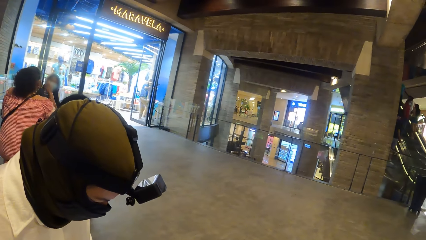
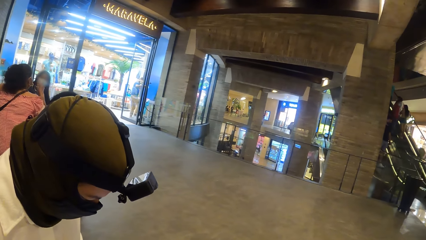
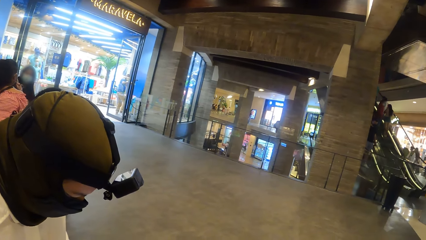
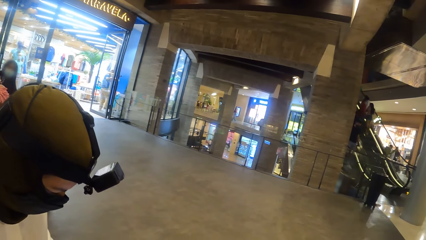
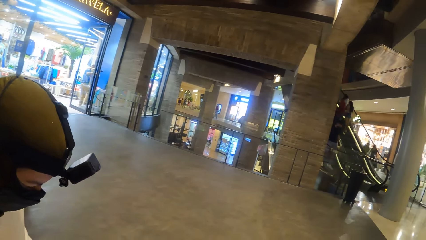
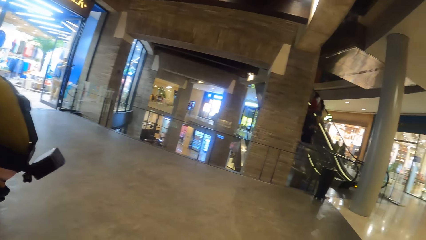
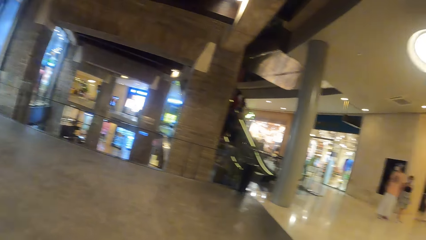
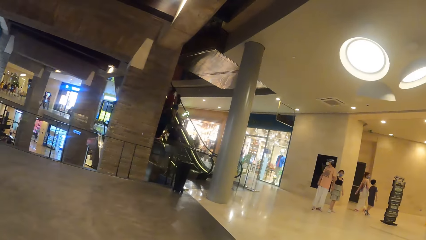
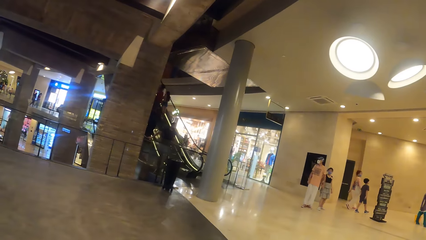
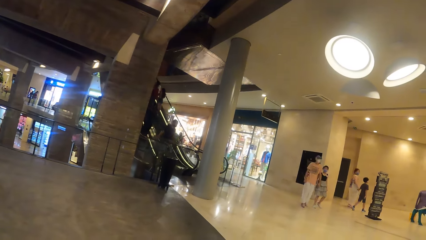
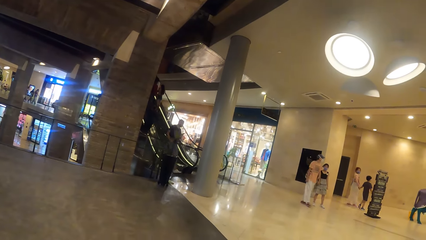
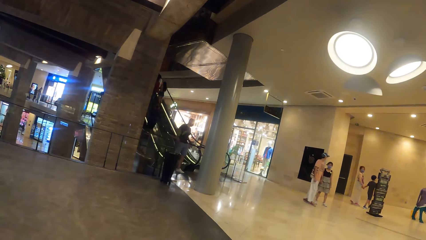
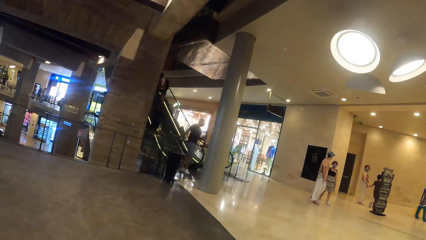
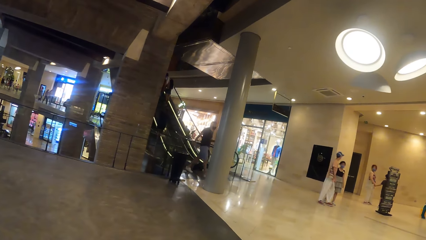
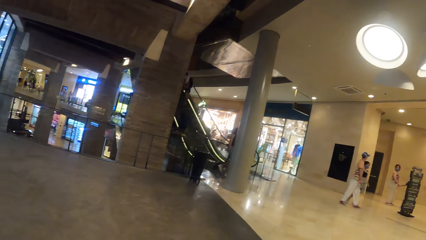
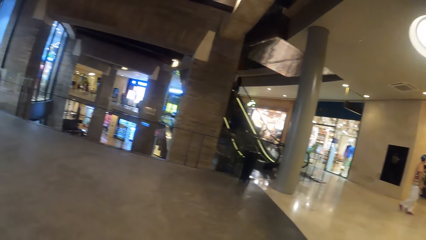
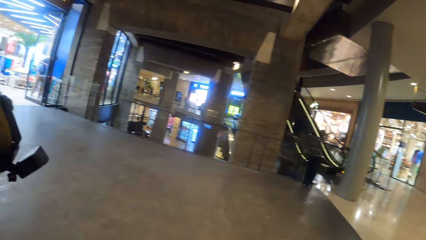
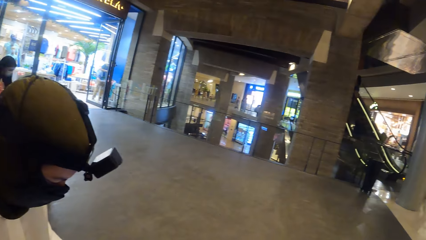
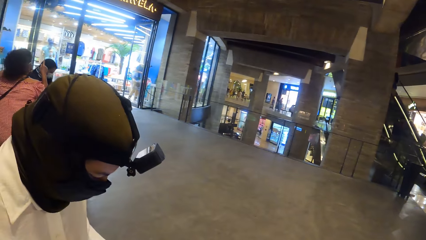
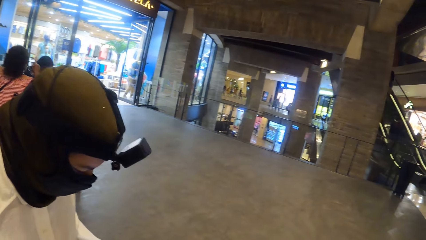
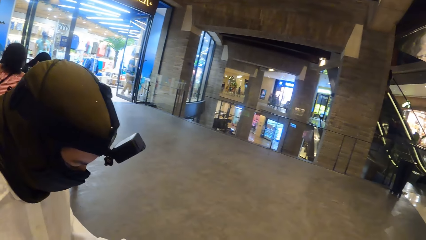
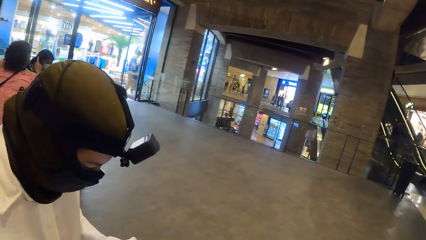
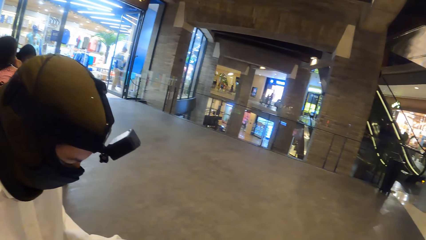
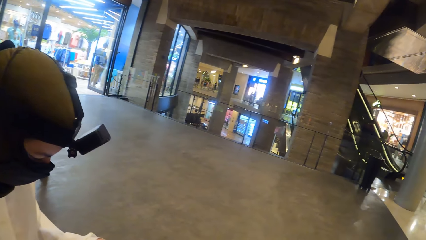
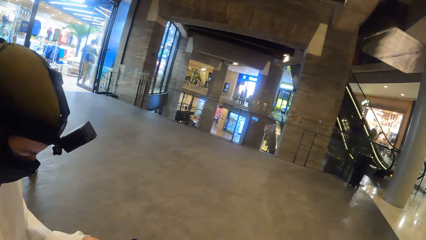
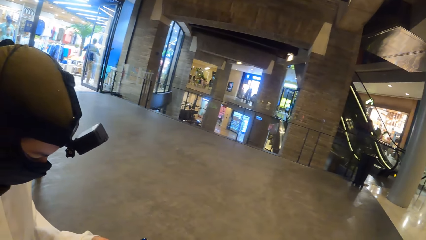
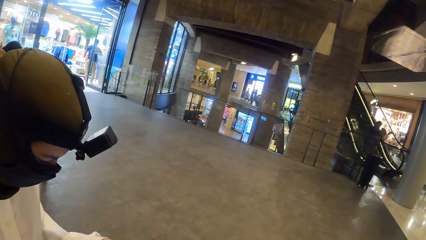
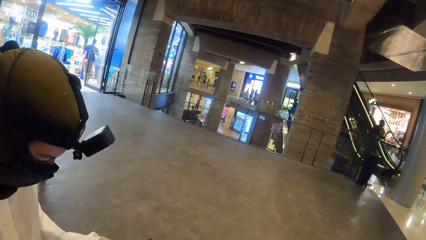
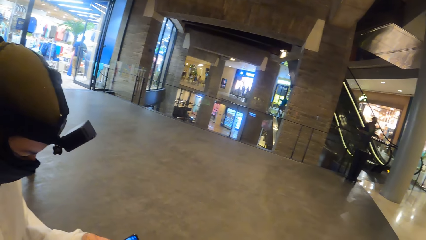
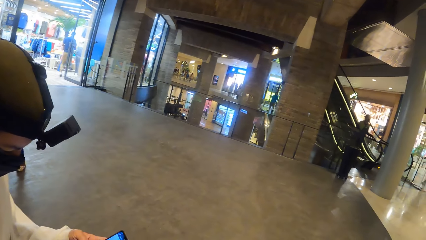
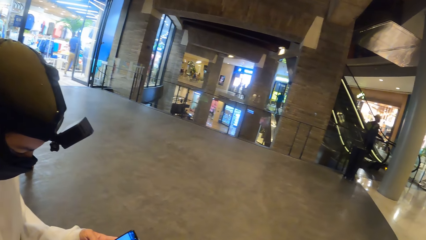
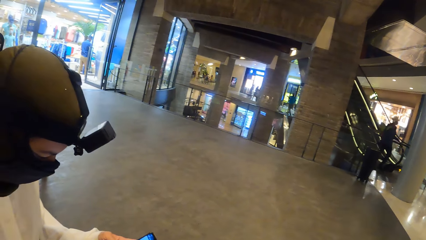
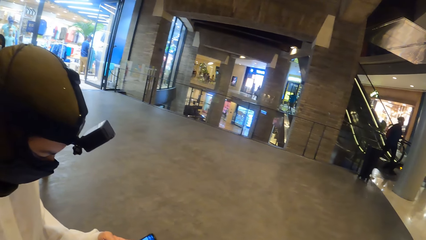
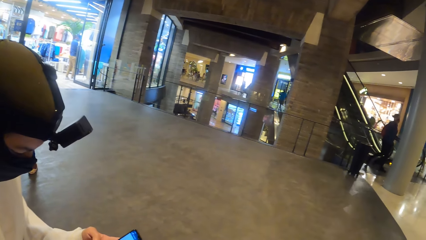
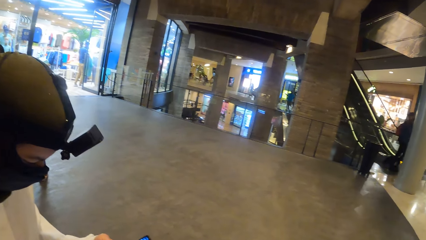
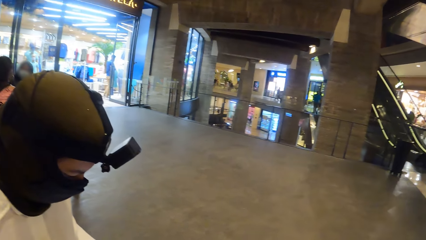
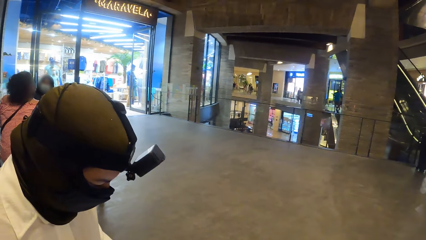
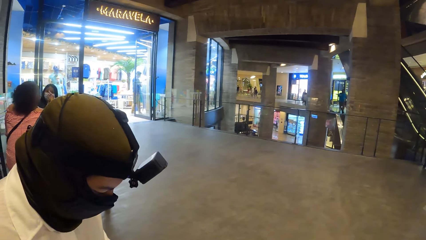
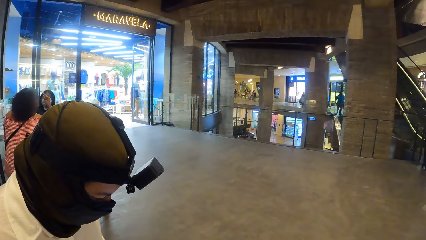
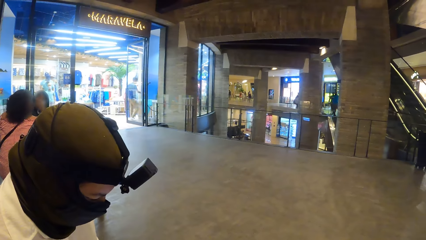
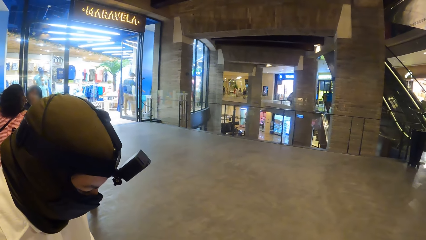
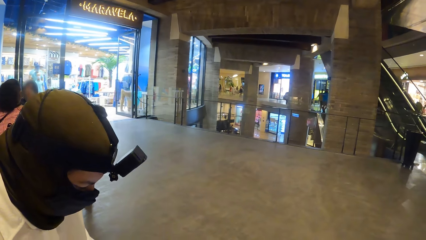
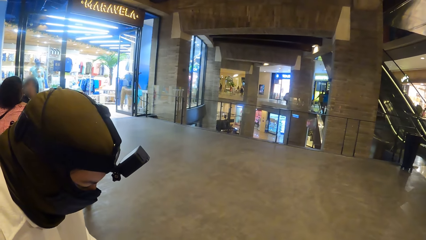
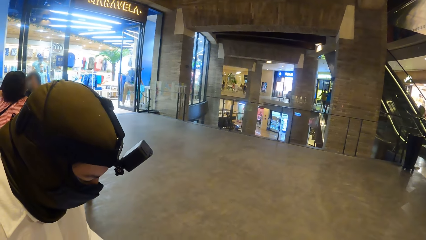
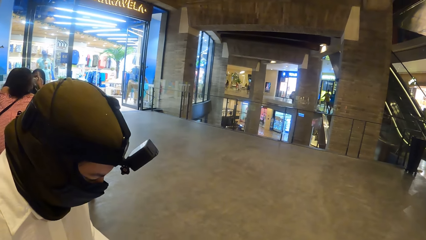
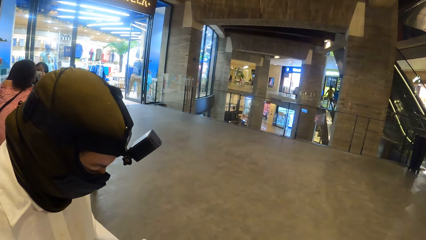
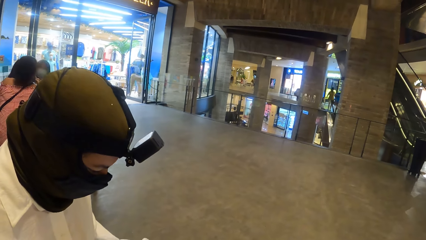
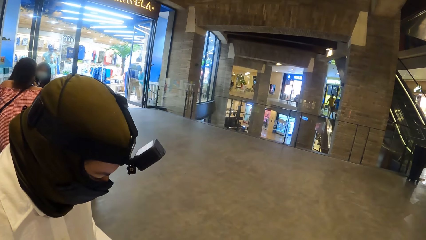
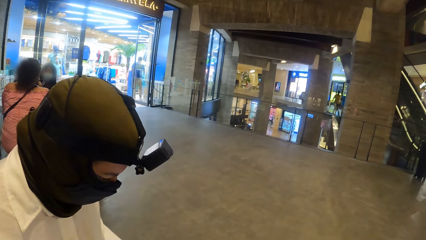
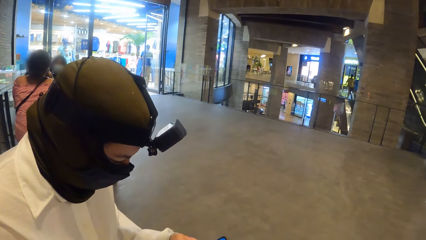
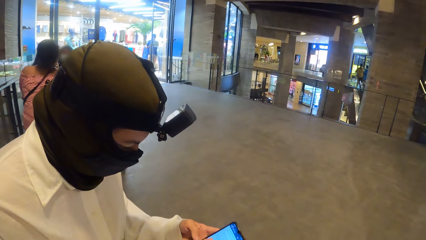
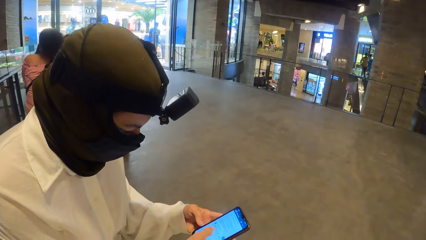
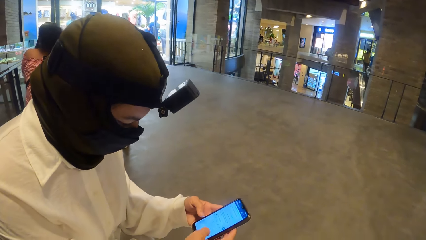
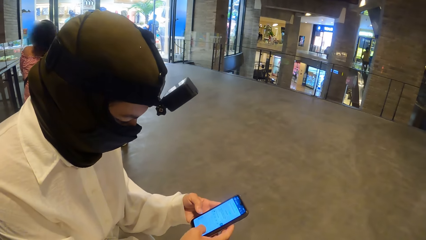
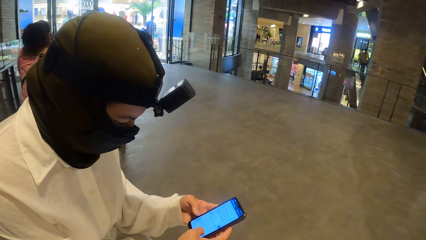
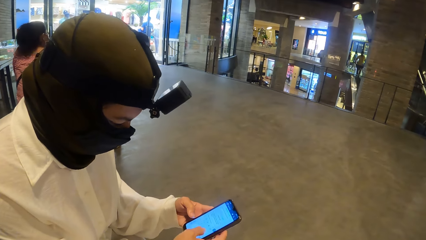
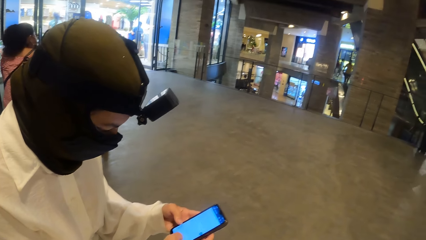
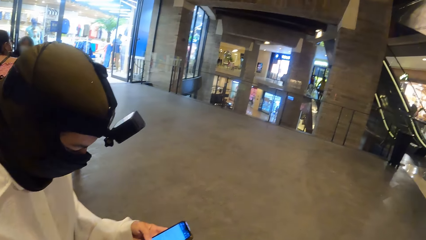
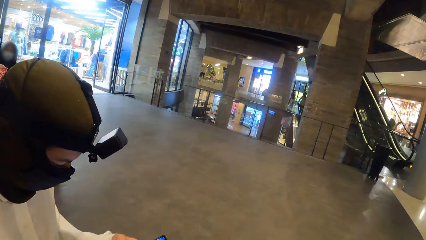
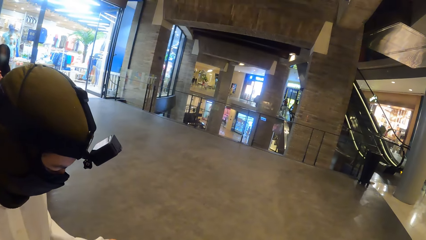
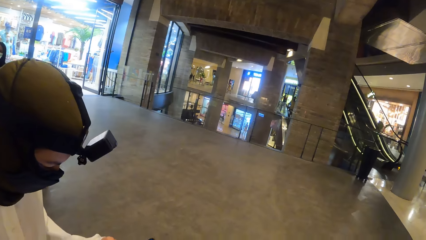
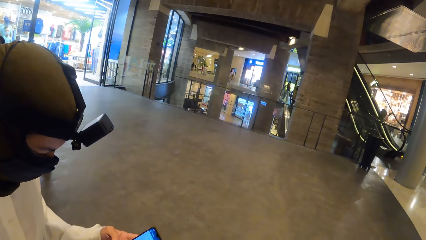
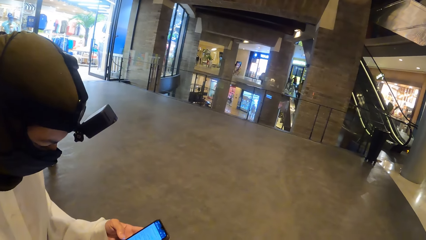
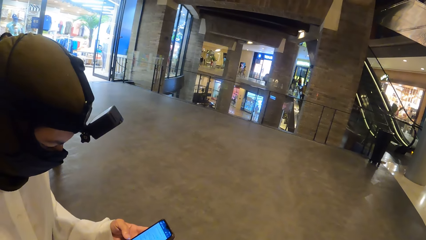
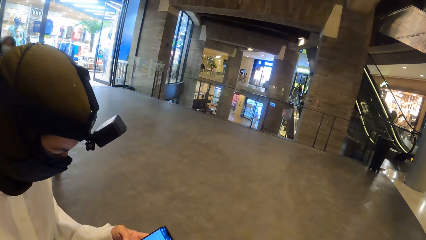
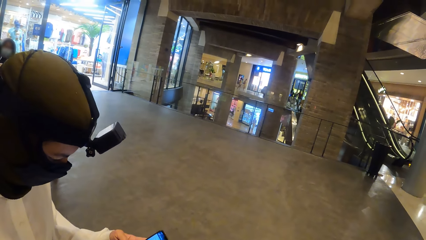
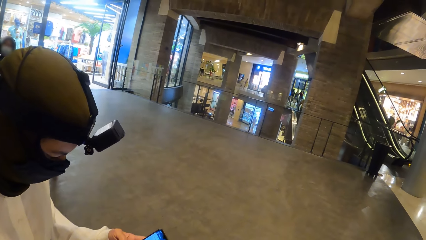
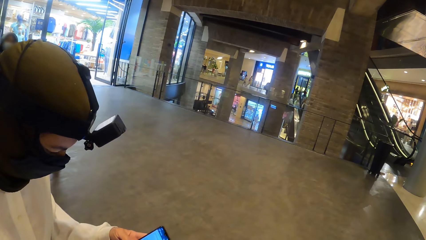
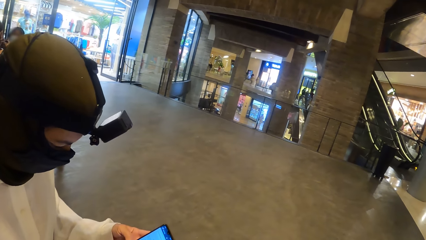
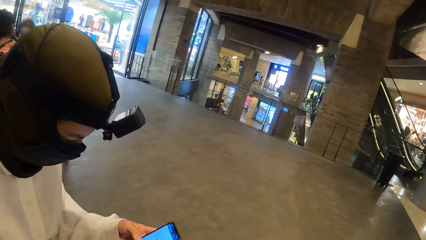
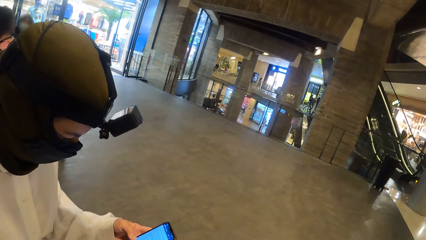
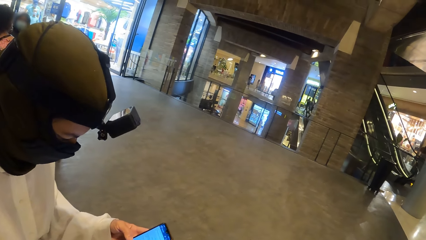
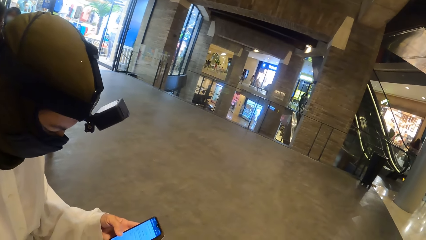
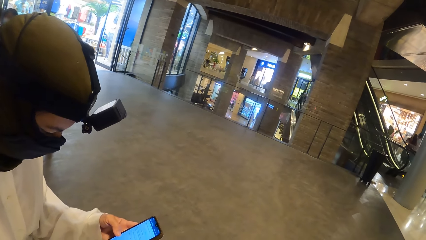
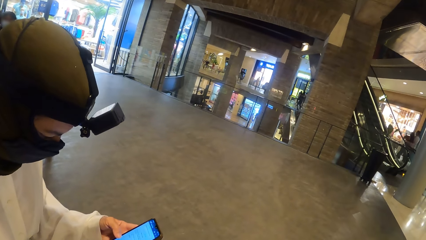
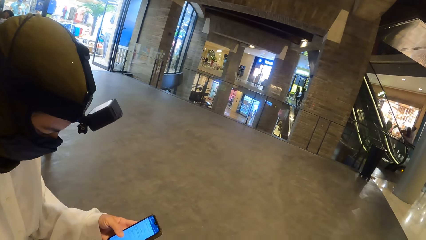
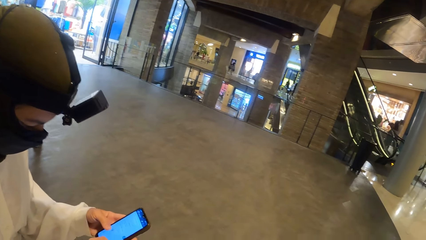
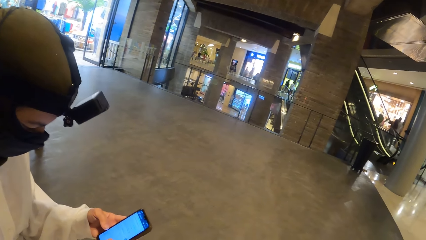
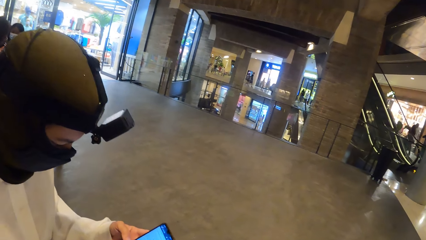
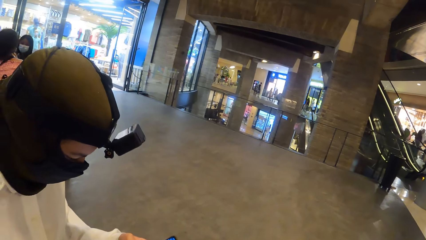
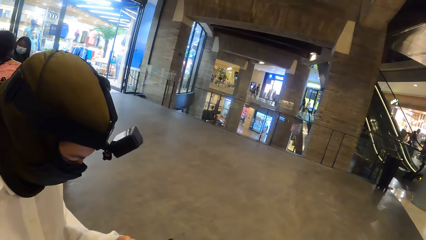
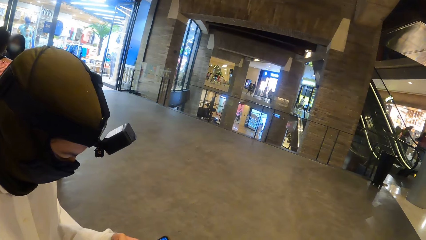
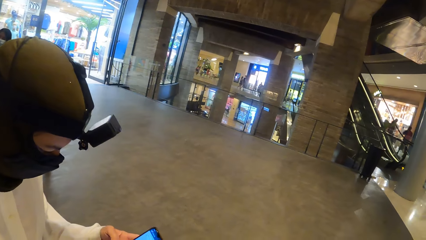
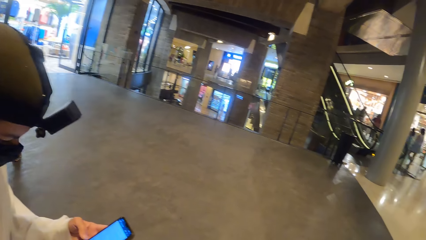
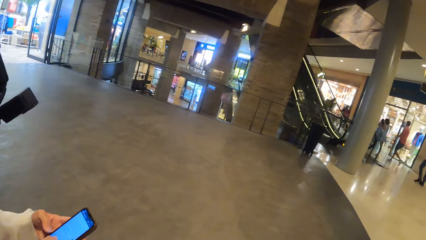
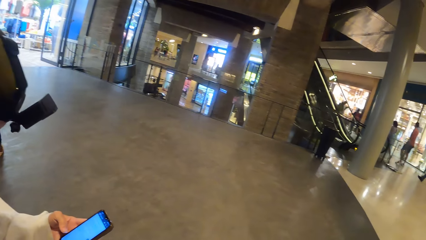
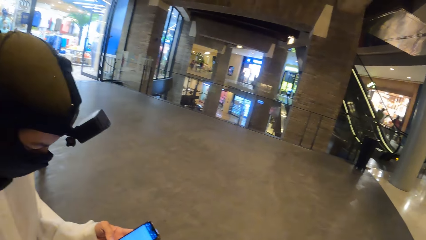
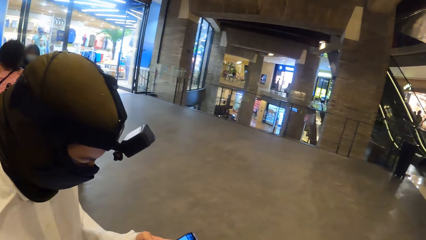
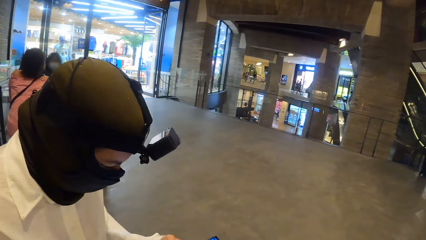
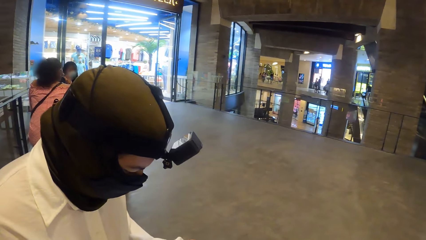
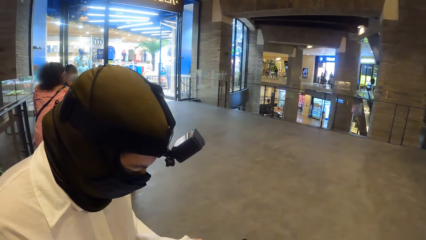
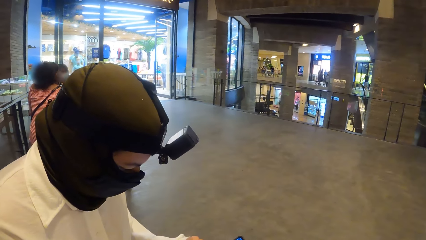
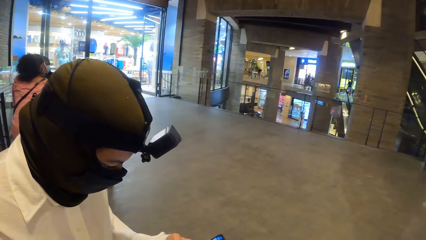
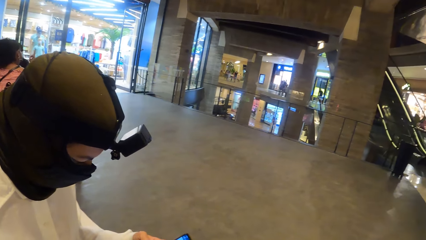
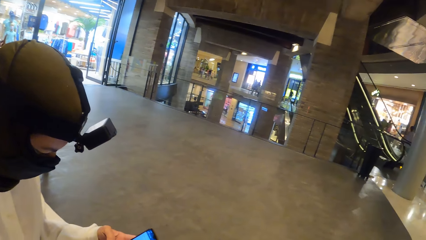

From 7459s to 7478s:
The camera wearer looks around. They interact with a woman.
